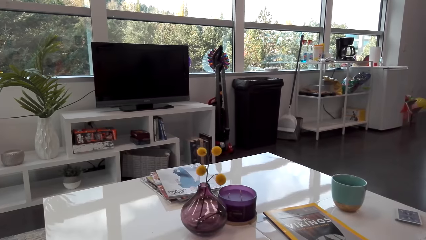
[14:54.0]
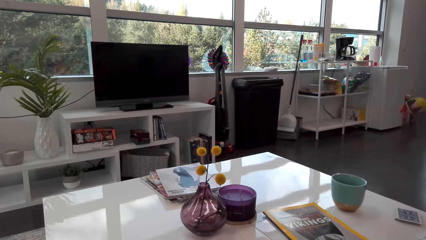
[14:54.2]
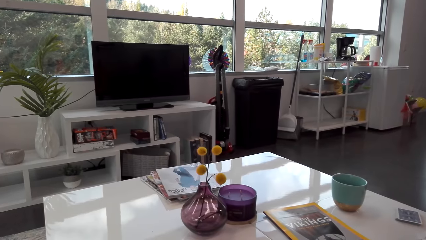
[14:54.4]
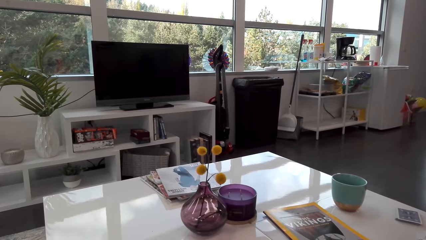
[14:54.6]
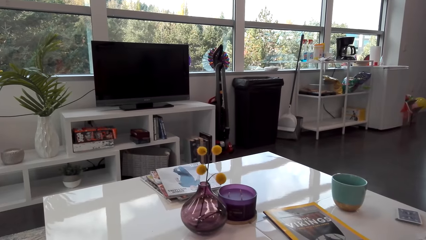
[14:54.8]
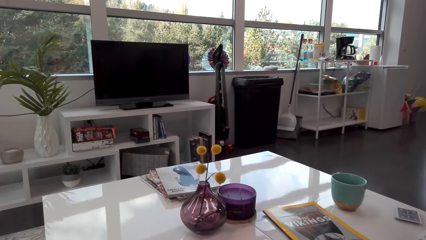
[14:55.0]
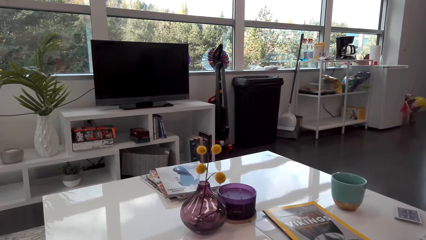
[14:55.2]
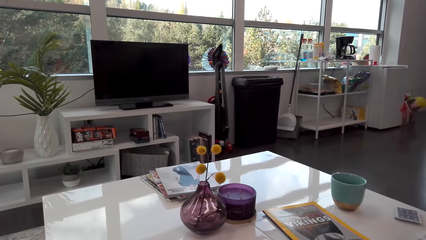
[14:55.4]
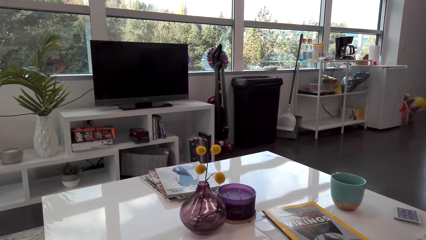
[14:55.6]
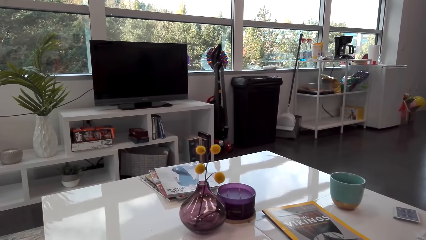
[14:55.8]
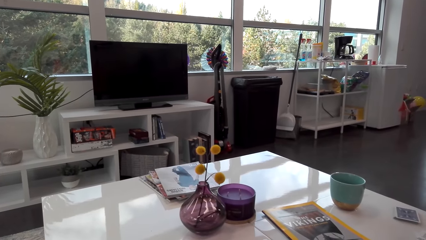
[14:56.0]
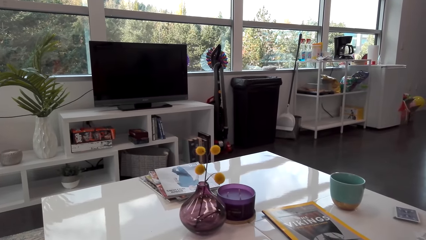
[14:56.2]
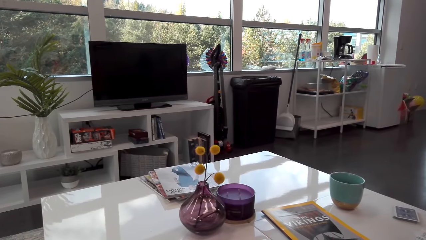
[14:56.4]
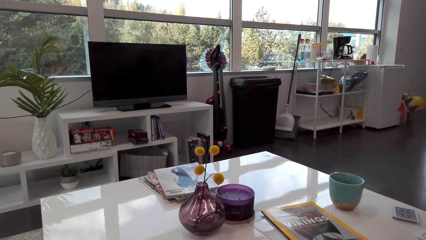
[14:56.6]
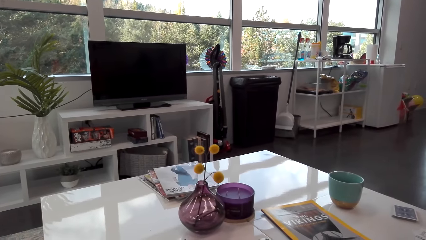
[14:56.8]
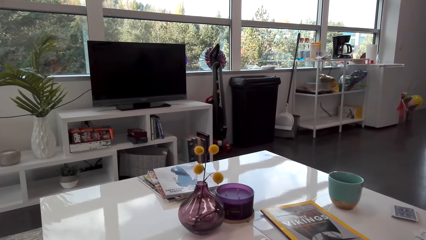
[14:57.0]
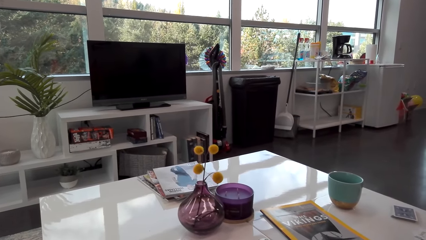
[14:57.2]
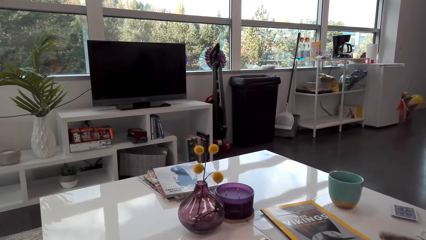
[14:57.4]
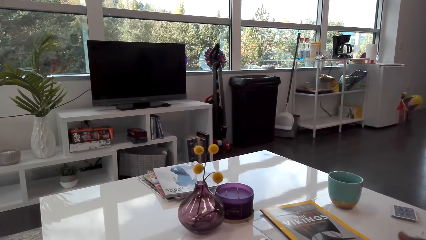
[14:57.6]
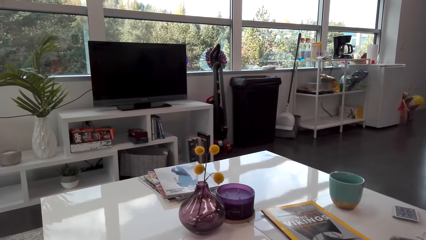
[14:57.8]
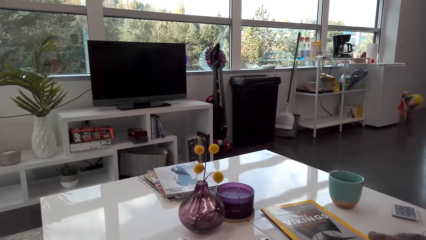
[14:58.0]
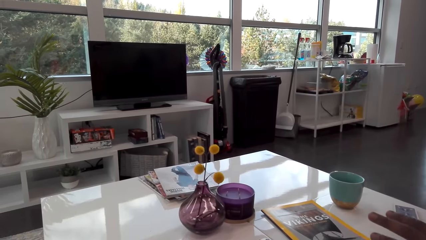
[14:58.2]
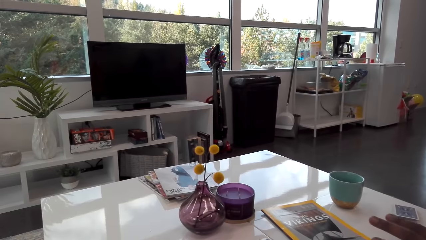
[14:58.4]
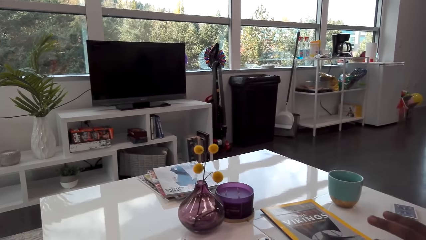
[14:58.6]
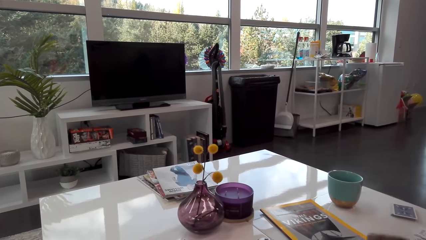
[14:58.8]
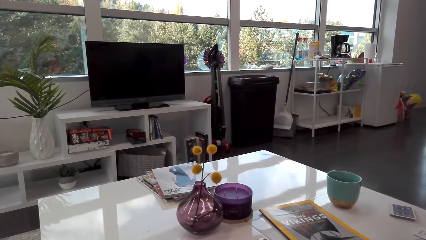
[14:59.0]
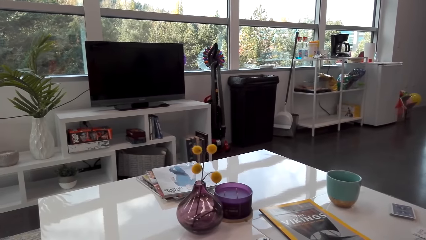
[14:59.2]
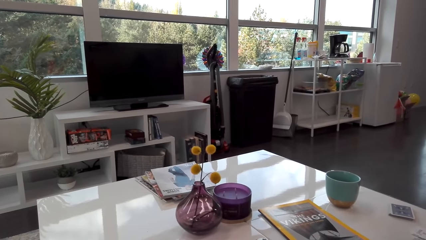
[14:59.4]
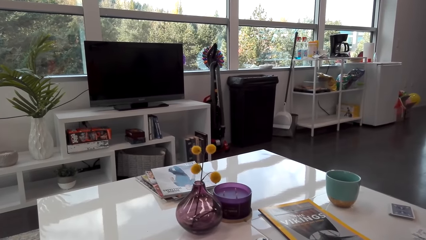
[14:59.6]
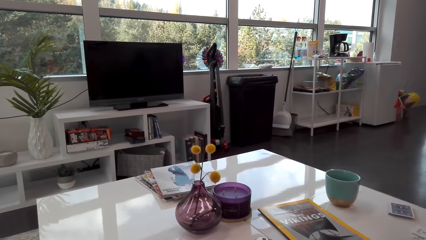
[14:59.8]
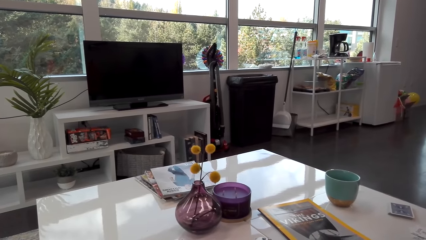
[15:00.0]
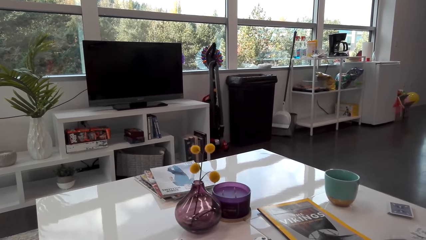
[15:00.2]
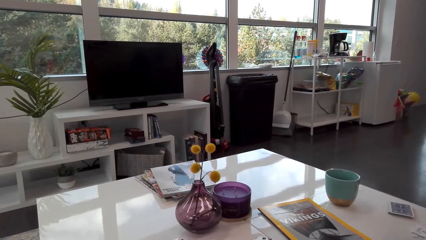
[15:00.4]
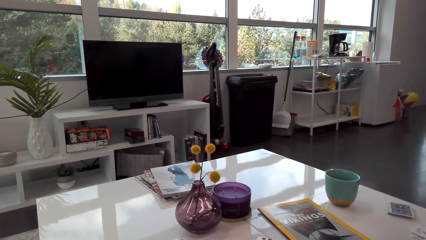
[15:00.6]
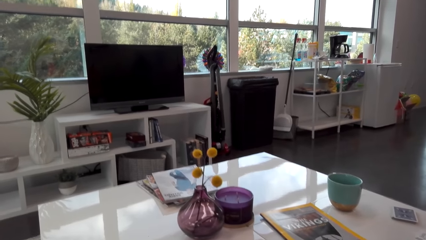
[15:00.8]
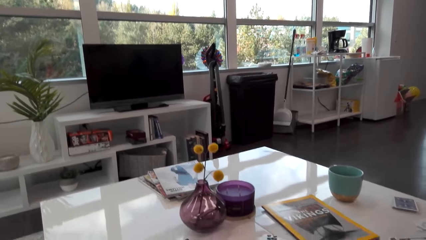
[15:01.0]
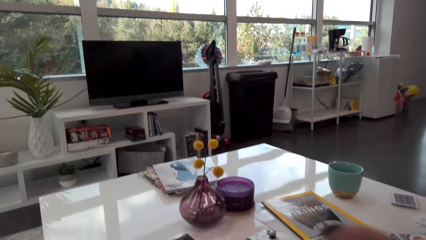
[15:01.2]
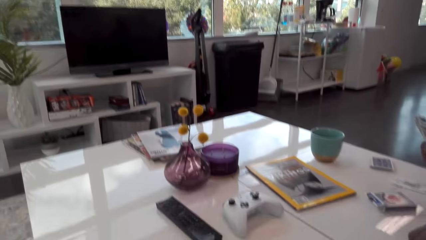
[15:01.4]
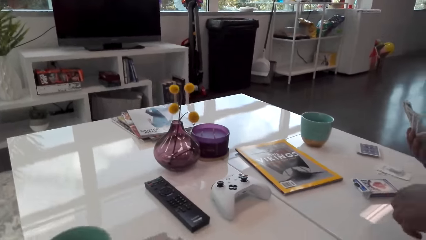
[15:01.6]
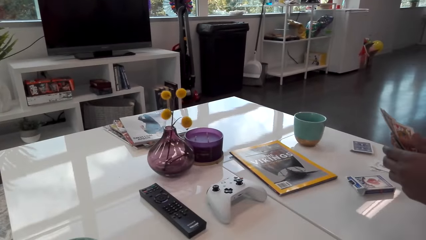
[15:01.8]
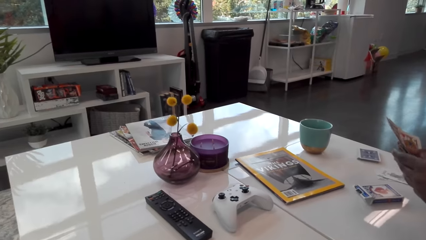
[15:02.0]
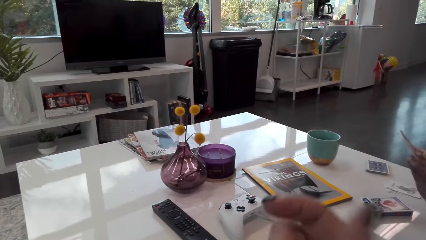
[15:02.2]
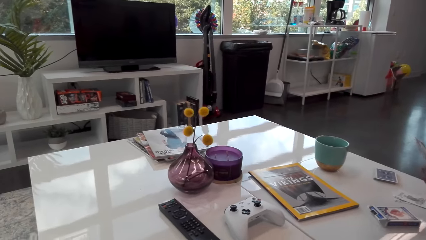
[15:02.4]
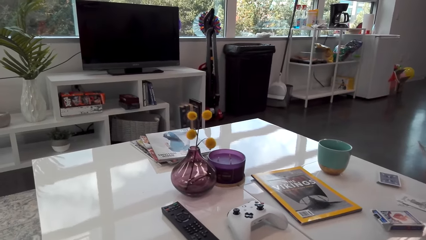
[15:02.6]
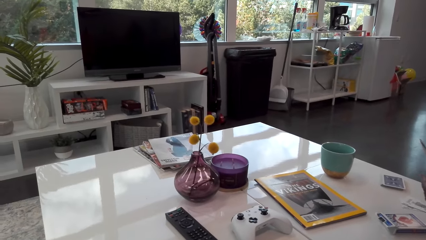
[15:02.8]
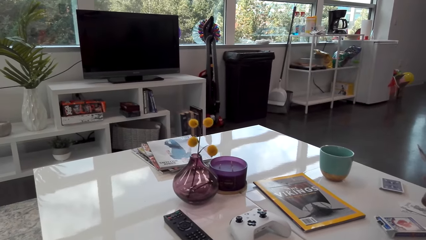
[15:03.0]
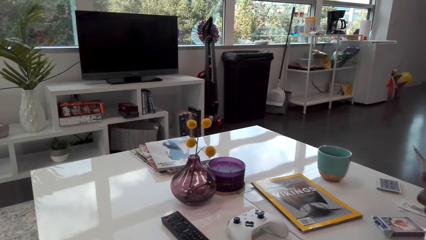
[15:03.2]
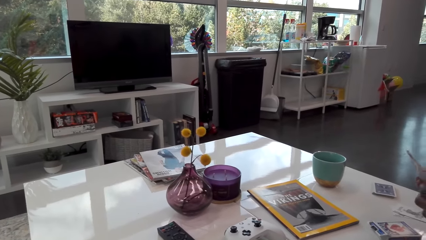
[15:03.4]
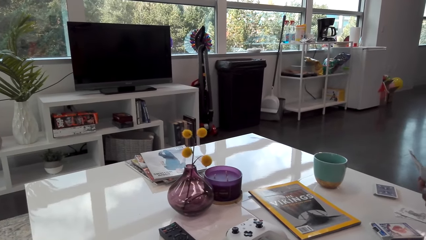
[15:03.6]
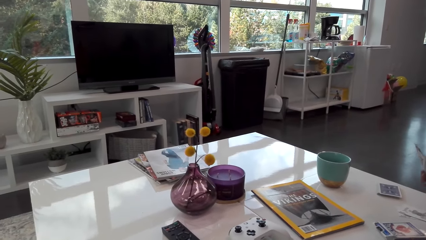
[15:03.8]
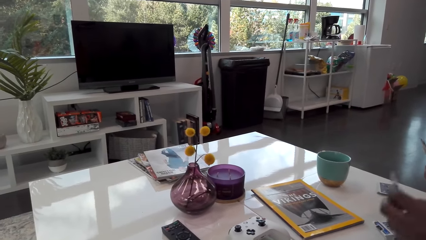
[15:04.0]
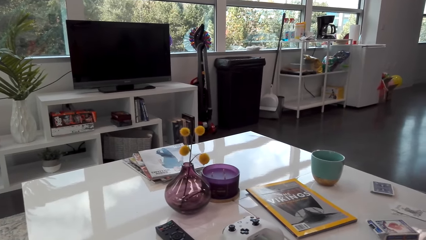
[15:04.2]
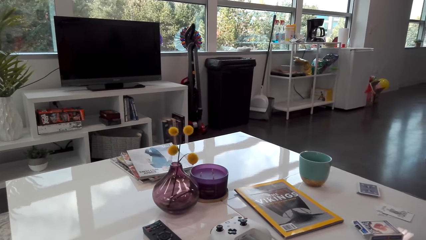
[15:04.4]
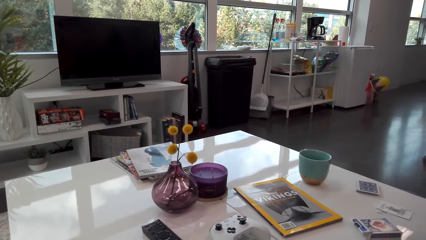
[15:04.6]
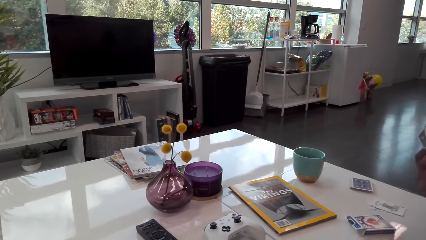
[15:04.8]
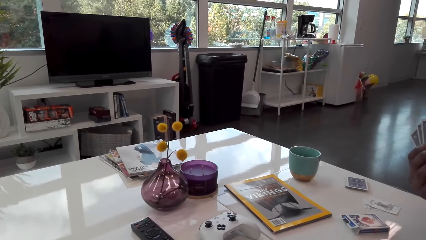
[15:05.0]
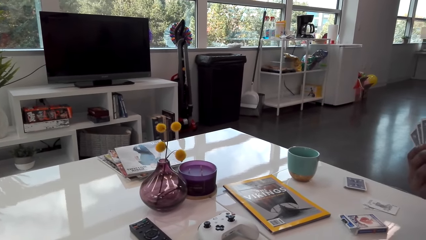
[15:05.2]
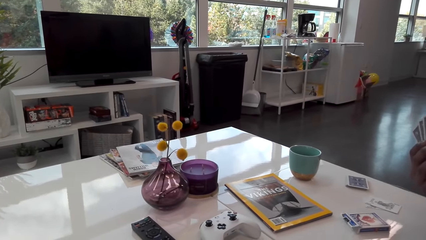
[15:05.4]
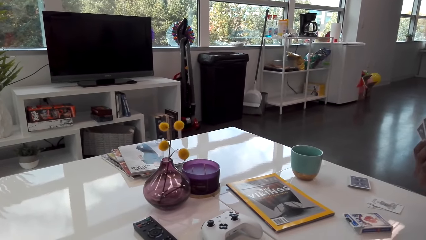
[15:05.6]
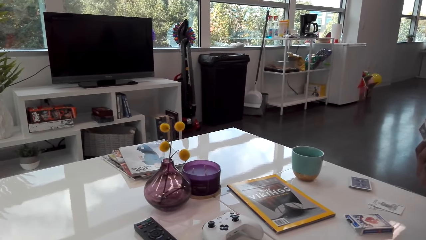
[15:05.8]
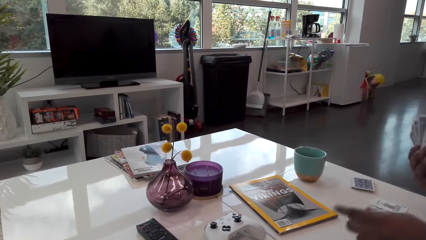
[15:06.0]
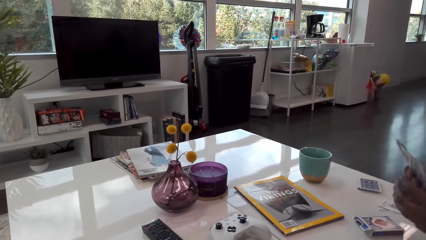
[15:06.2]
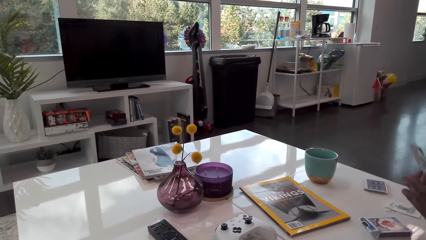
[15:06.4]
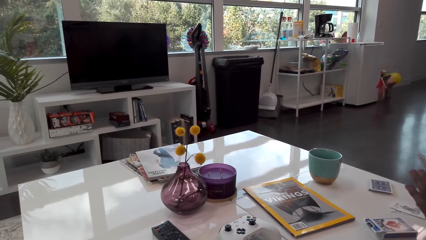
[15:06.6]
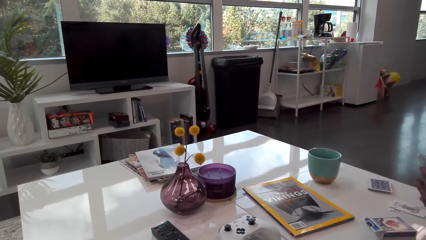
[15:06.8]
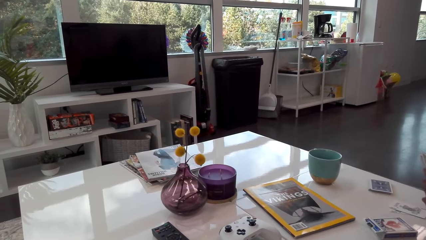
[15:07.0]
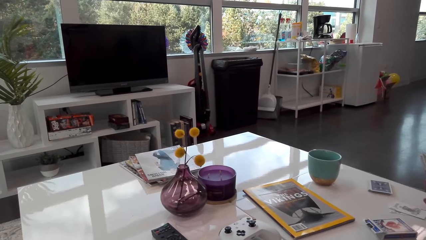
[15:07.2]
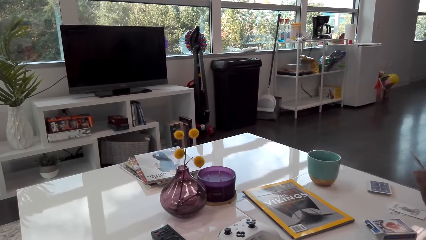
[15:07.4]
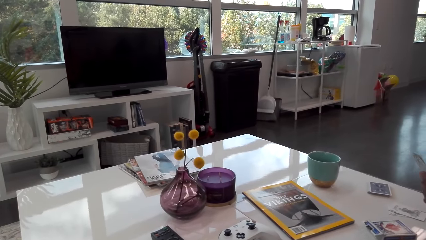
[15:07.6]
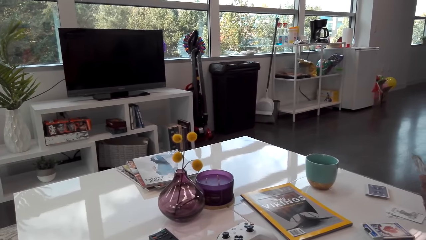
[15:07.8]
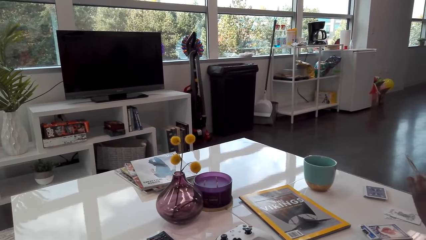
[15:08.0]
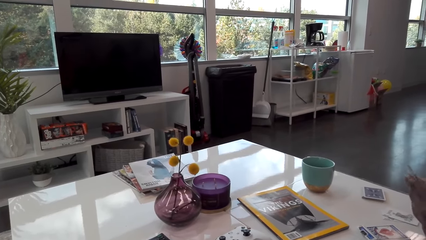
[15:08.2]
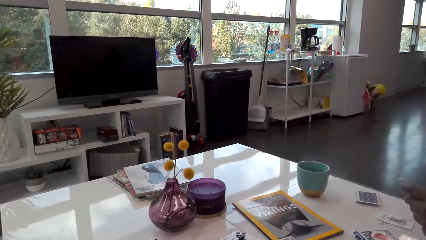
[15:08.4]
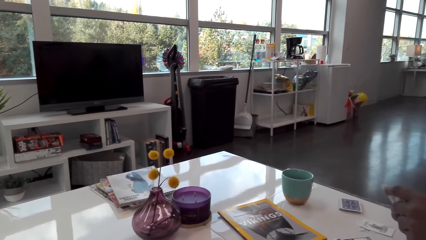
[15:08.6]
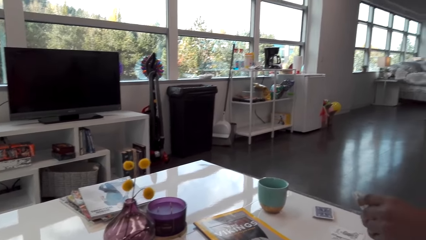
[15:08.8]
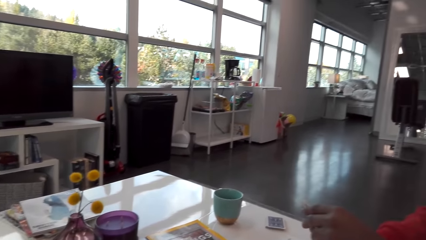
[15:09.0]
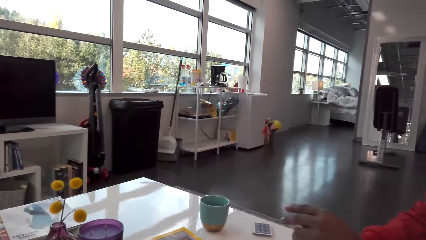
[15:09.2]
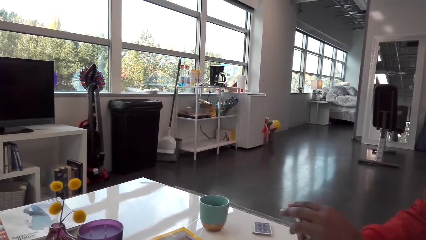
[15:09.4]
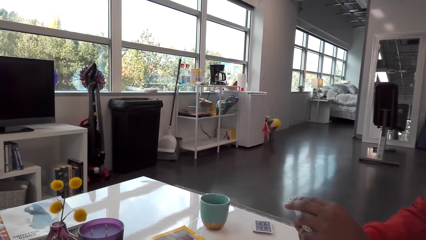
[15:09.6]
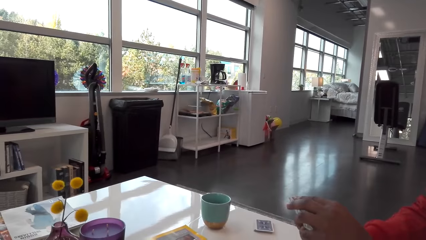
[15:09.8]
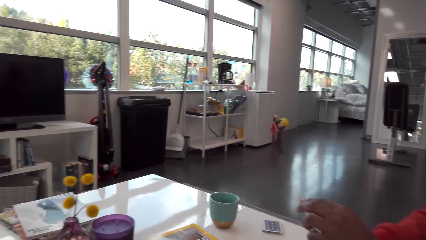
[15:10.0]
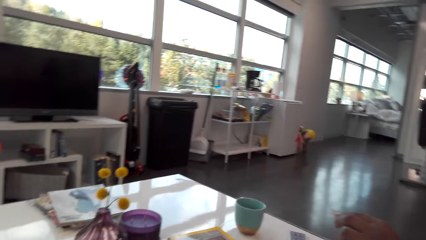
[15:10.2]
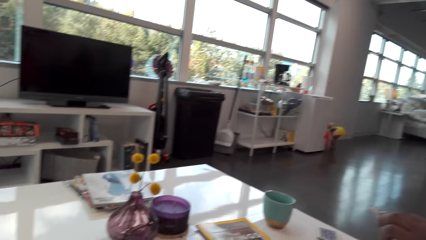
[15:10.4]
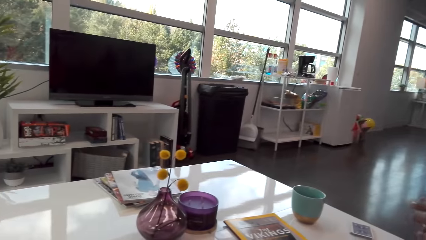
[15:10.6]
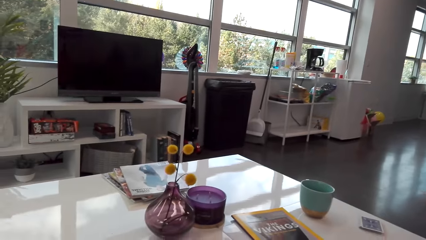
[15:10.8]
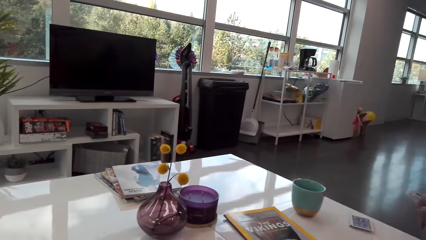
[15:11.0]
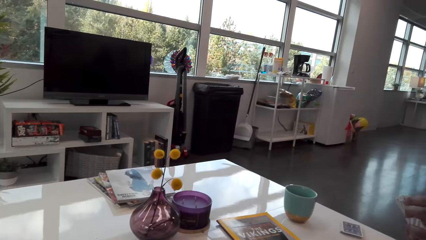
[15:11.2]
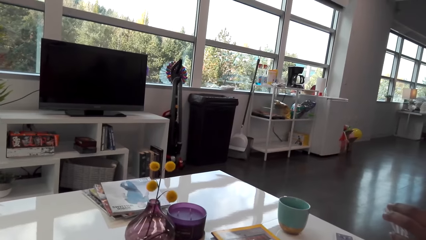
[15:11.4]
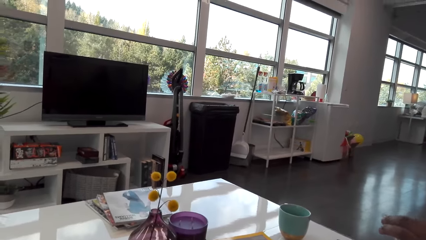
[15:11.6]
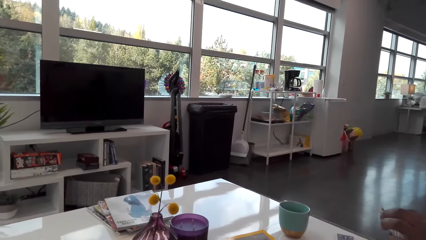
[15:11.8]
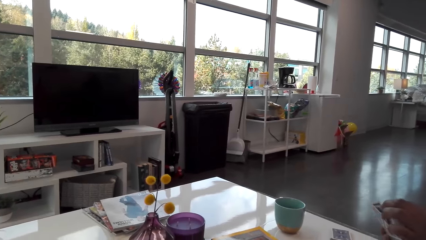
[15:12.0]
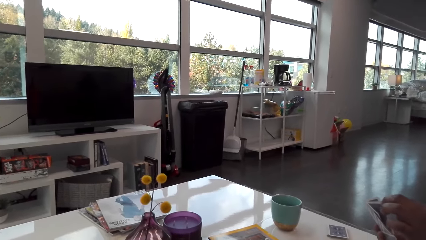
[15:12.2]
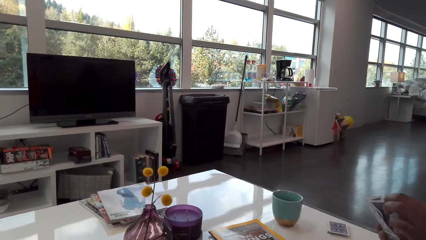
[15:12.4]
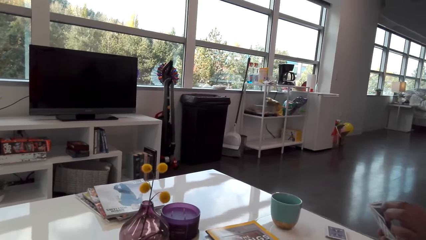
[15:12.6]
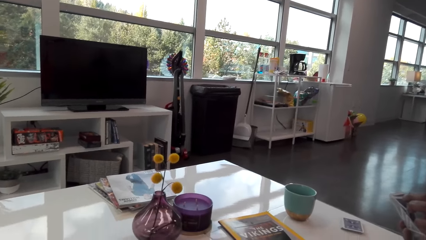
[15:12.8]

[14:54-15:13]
A man moves his hand. The camera wearer drops a card. They play cards with the man. The man talks with the camera wearer. The man drops a card. The camera wearer talks.
